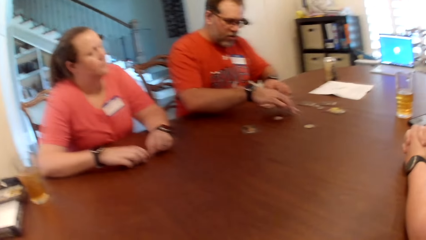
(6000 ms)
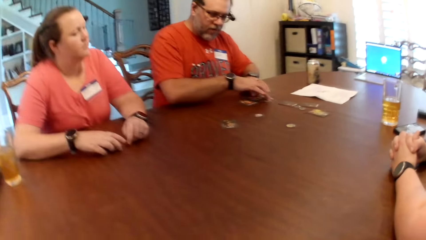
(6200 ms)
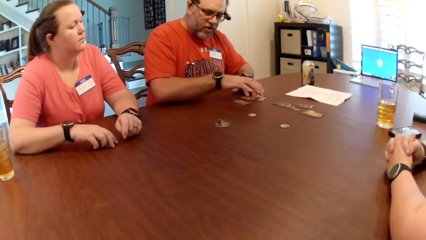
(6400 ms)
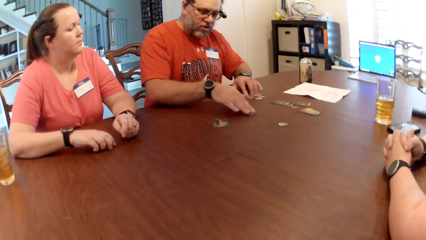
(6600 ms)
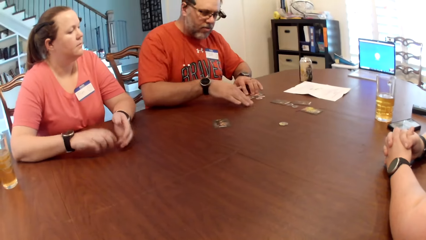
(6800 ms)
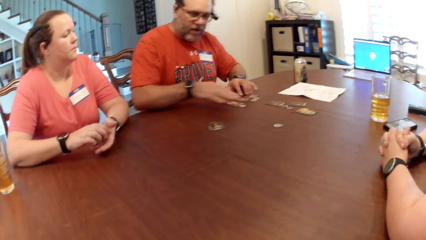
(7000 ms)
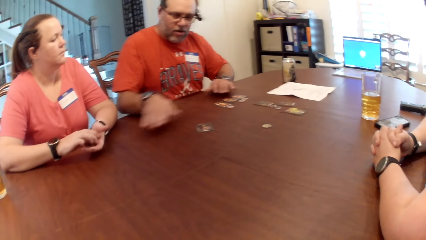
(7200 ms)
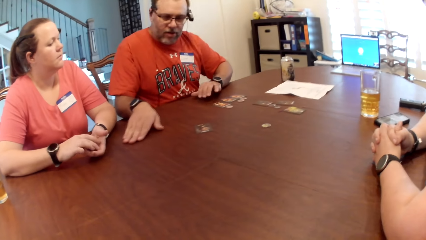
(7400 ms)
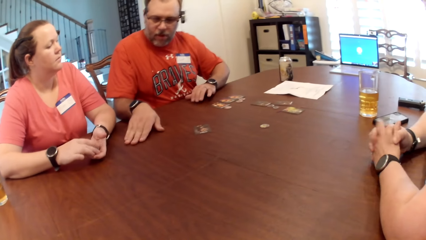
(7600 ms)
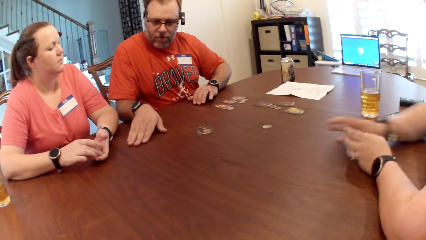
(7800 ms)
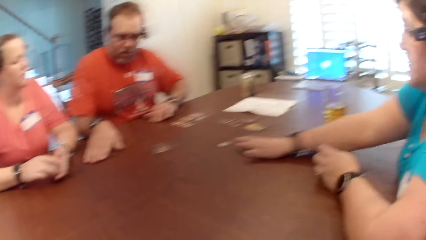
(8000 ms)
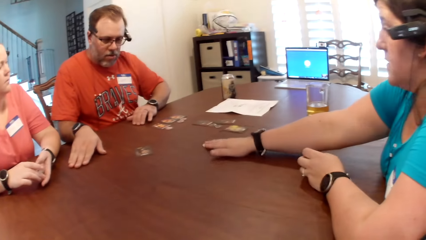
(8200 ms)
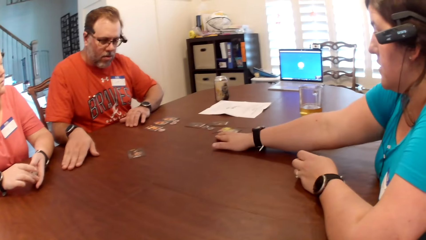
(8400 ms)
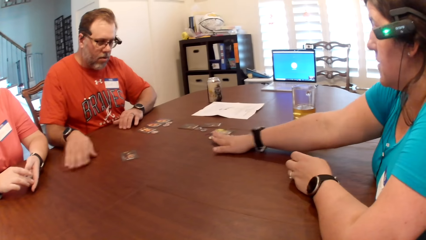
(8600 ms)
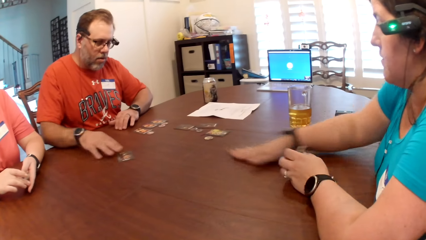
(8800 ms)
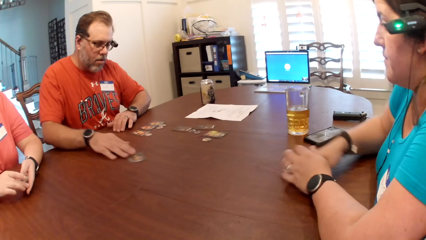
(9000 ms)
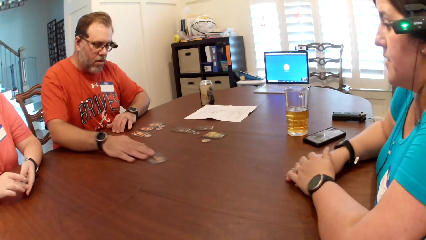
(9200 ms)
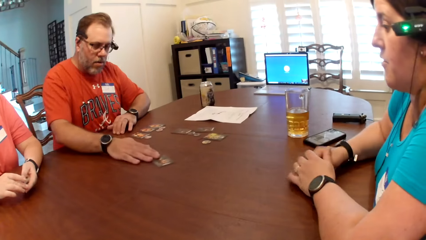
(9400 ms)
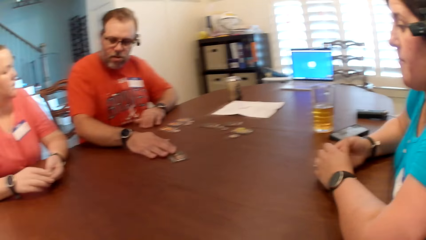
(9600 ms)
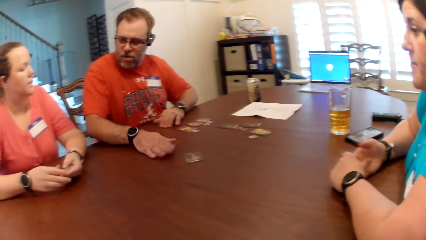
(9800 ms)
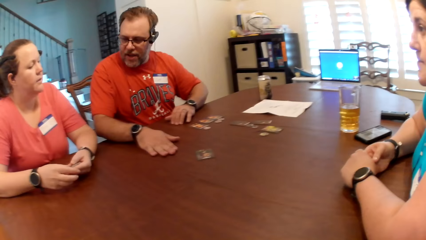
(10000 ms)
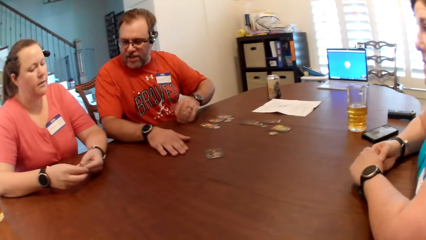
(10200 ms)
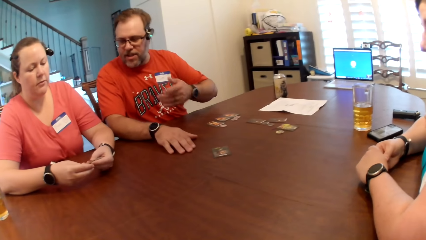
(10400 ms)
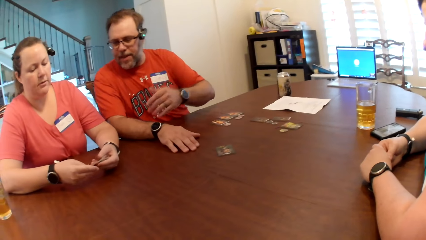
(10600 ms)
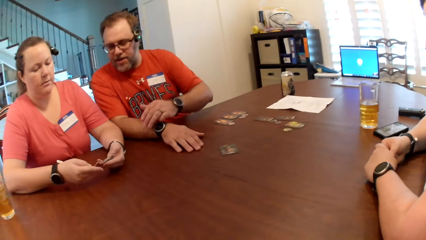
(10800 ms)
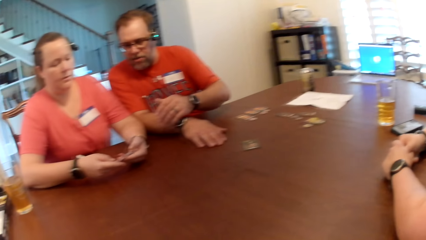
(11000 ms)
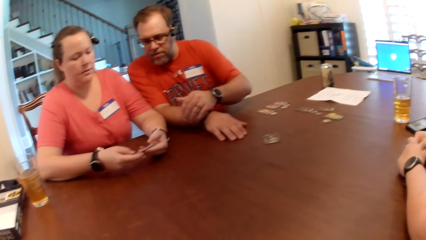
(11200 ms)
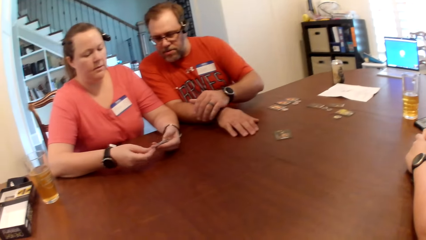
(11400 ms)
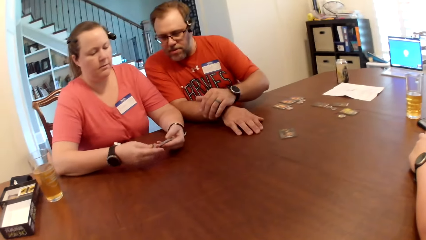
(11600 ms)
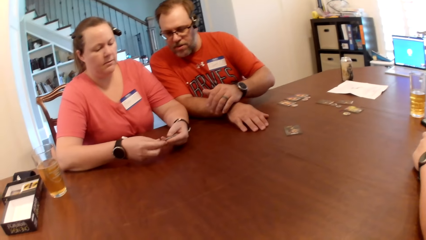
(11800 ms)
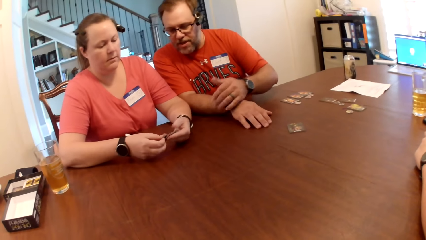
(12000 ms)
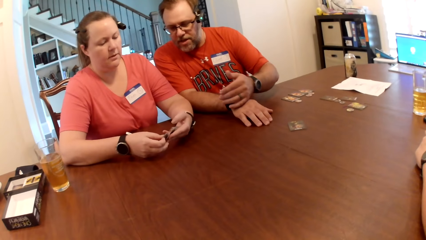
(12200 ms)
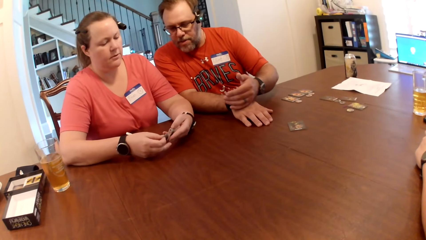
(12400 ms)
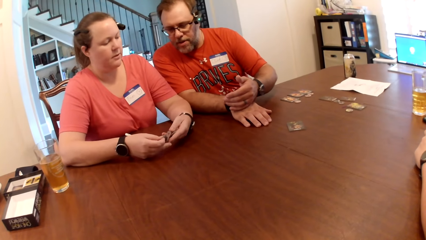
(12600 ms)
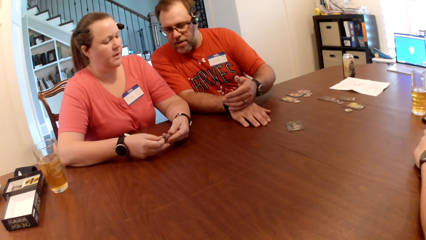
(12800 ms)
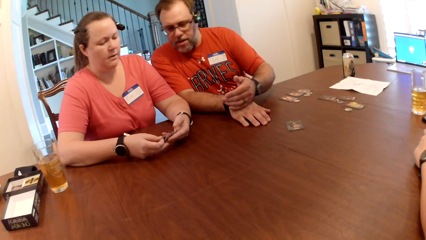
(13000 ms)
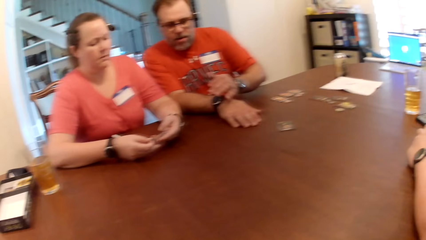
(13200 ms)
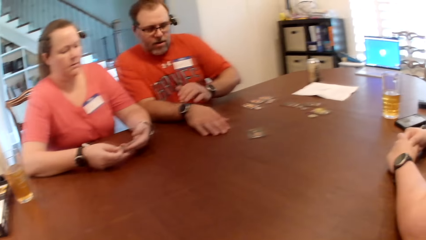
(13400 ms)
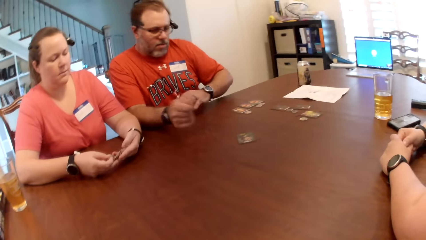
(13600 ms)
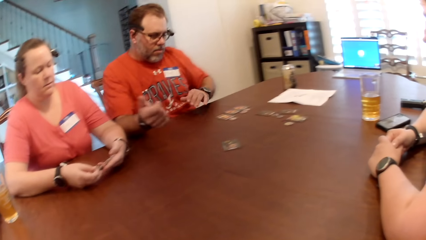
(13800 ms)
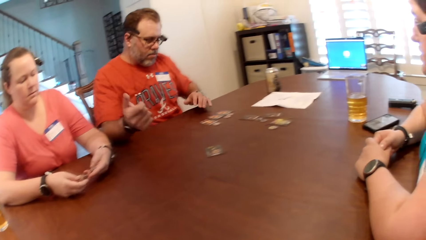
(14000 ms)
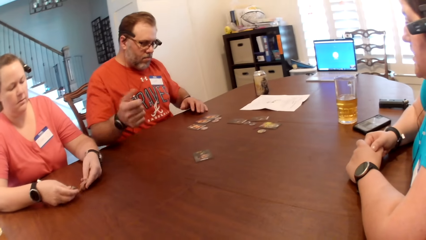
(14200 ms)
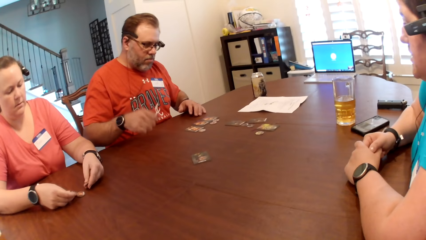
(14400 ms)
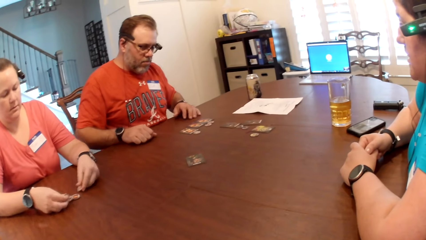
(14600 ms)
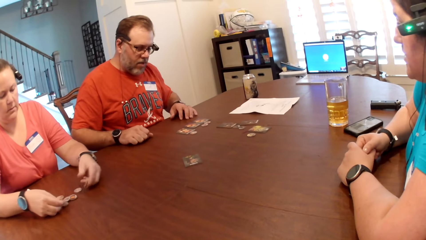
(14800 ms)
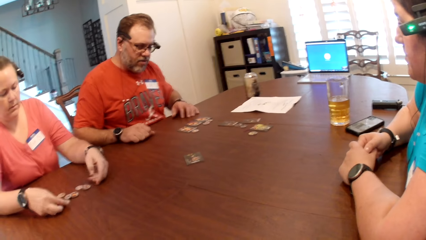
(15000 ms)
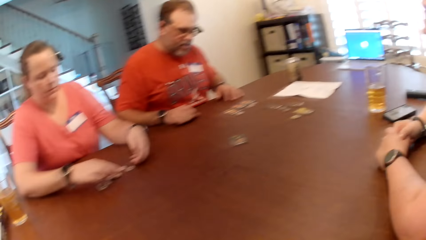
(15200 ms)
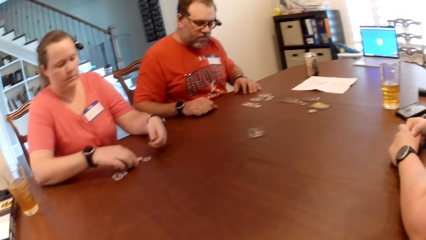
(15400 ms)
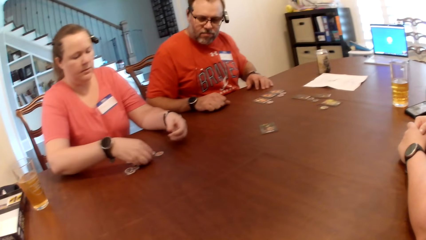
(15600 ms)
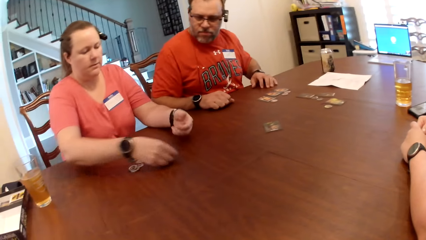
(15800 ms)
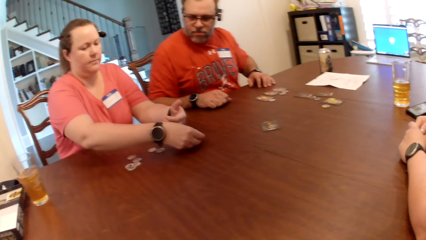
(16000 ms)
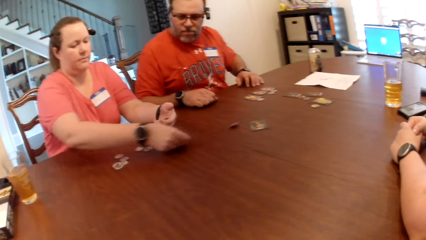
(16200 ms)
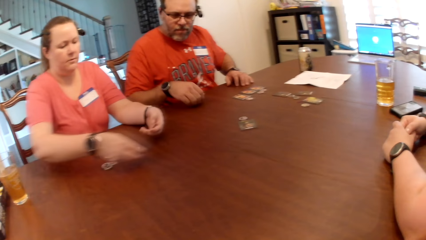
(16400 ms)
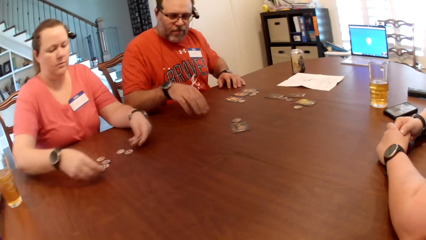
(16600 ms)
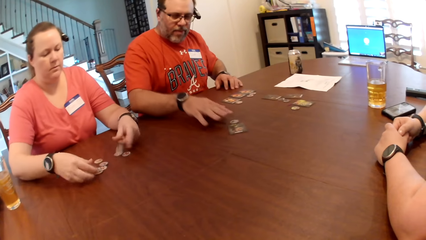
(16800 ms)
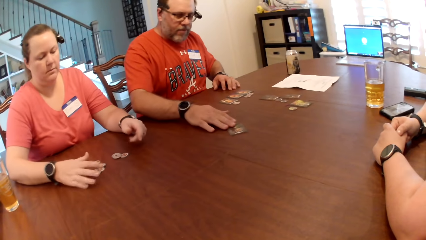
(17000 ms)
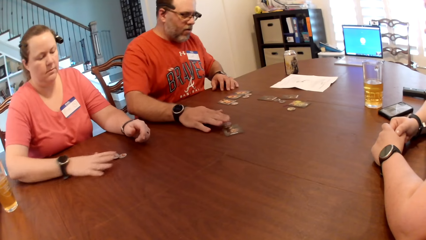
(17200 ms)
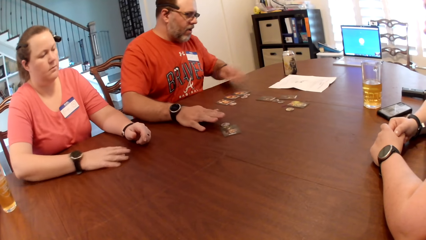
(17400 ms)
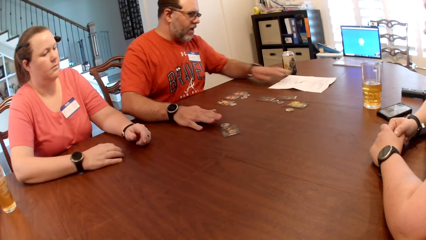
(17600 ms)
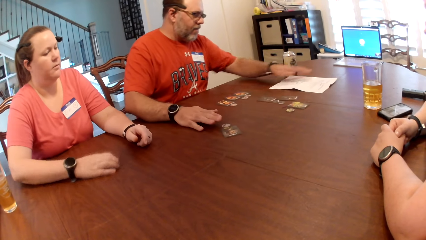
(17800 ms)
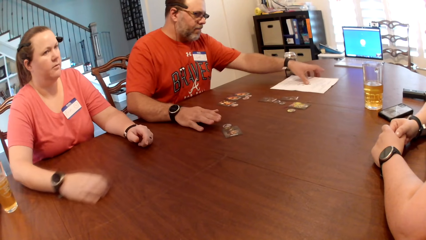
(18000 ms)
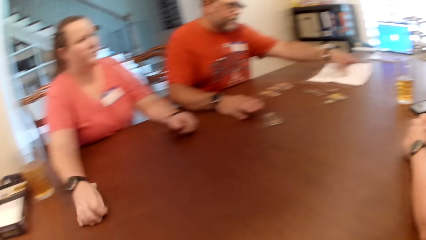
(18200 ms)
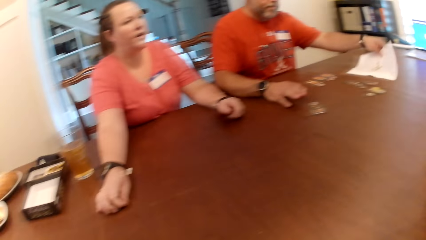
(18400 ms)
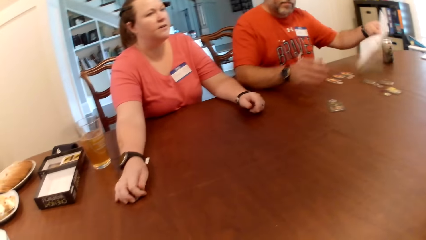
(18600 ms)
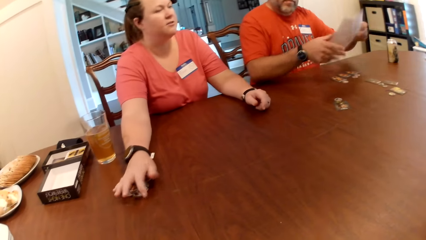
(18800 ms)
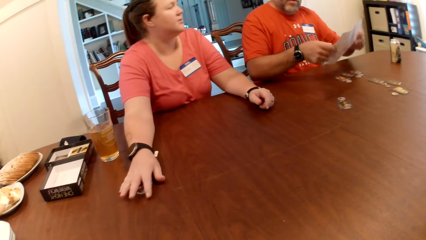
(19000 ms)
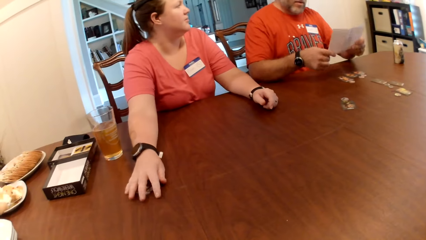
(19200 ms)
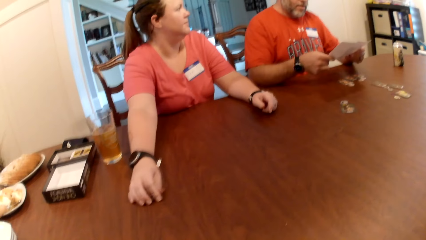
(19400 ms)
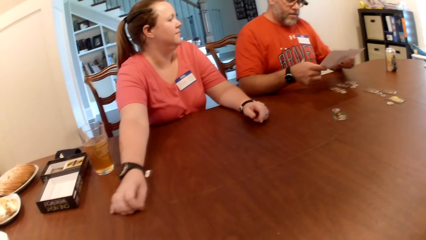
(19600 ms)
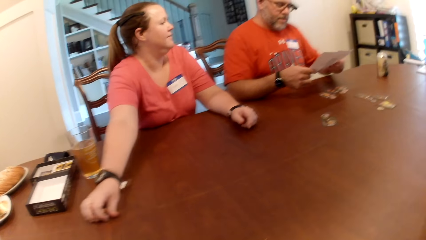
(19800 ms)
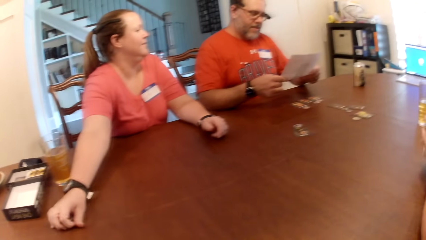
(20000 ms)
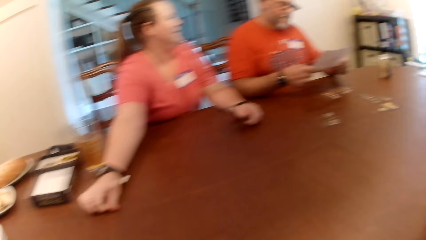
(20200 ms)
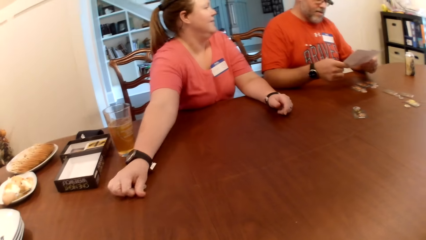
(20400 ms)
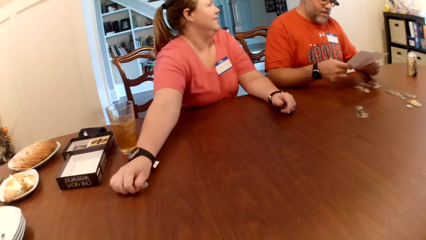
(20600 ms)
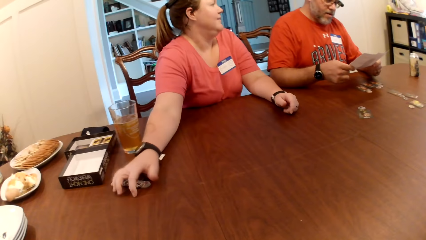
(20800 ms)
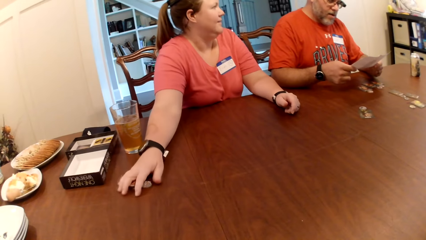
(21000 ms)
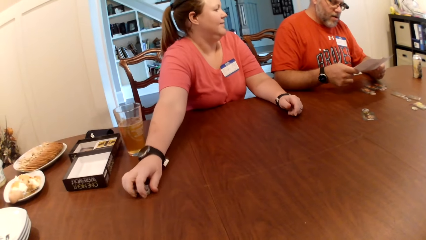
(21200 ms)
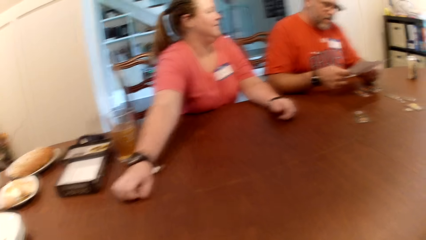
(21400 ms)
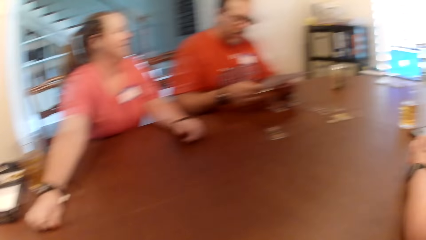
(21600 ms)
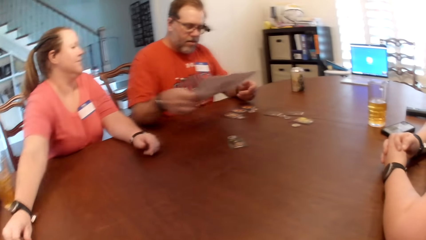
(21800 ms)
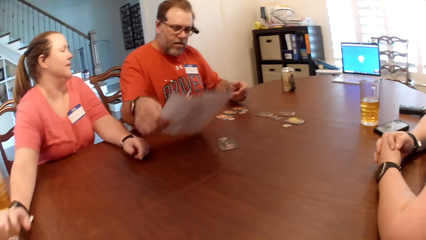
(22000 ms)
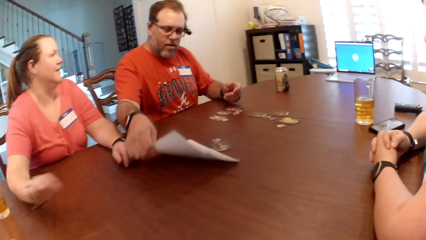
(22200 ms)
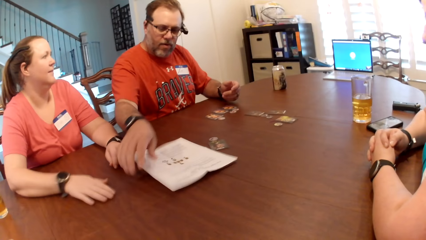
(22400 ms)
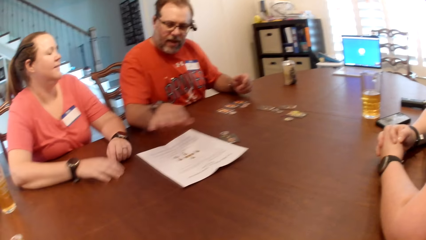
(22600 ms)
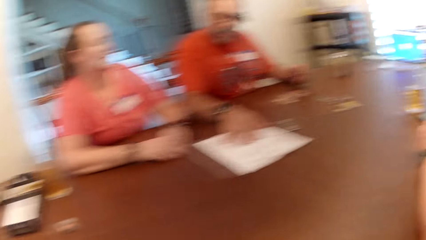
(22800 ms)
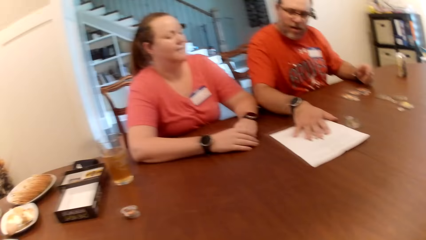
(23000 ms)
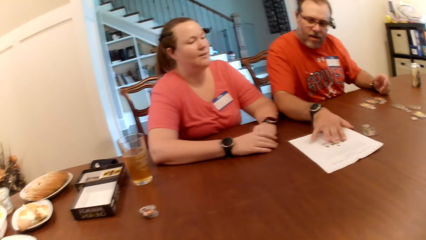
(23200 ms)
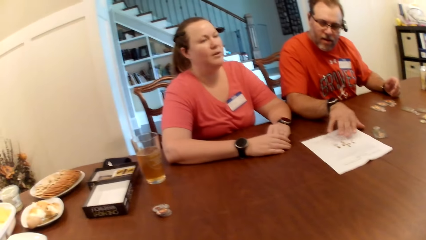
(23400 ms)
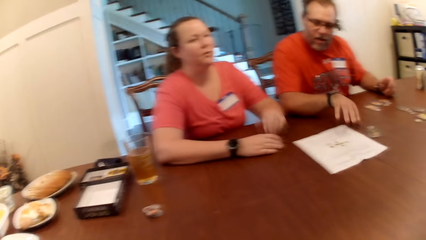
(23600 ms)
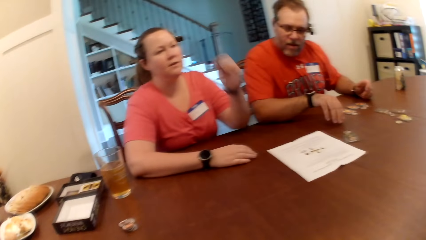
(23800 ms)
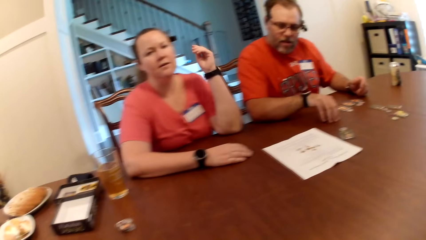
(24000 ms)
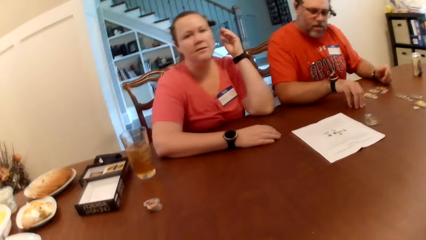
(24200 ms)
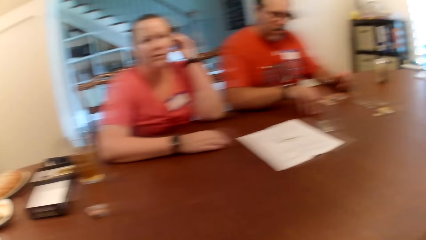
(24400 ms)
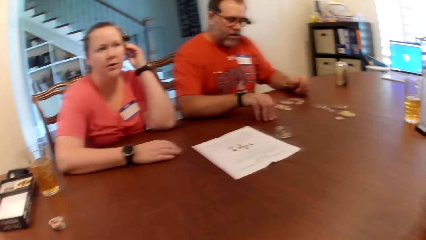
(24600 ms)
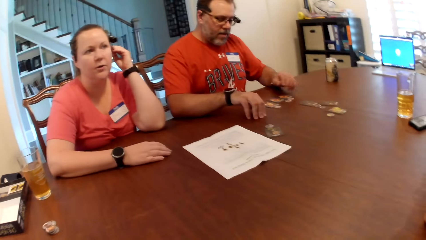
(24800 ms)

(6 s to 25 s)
A woman picks up a token from the table with her right hand. Another woman moves a token on the table with her right hand. The man moves the token on the table with his right hand and removes his left hand from the table. The first woman counts some tokens with both hands. The man drops his left hand on the table. The first woman drops the tokens on the table with both hands. The man removes his left hand from the table. The first woman gathers some tokens on the table with her right hand. The man picks up a paper from the table with his left hand, holds the paper with both hands, places his left elbow on the table, drops the paper on the table with his right hand and hits the paper on the table with his right hand.
